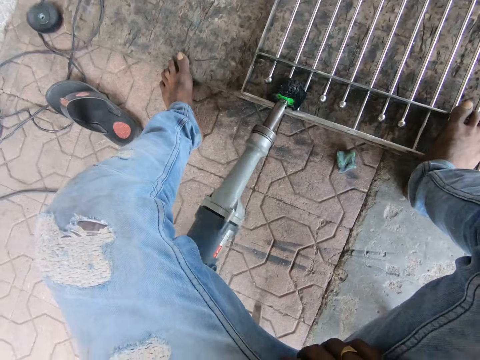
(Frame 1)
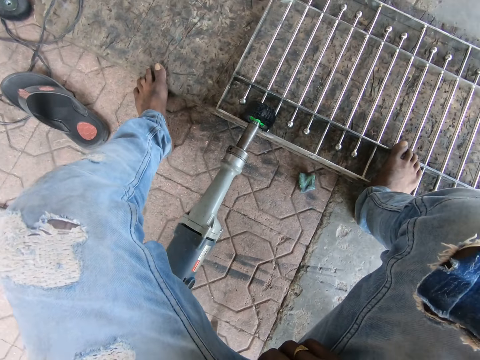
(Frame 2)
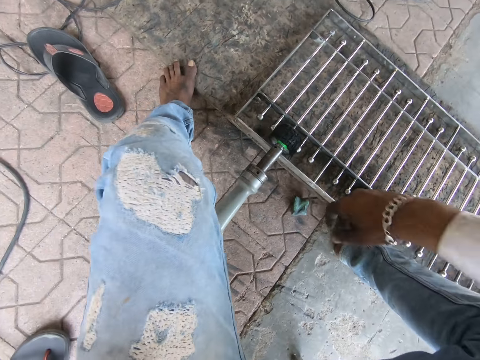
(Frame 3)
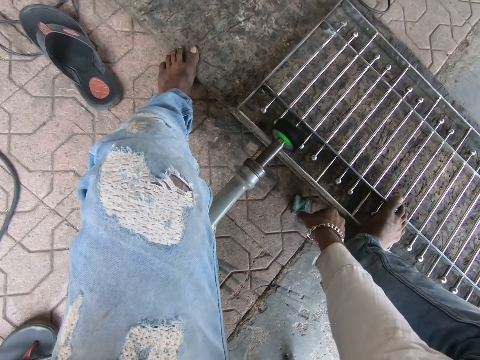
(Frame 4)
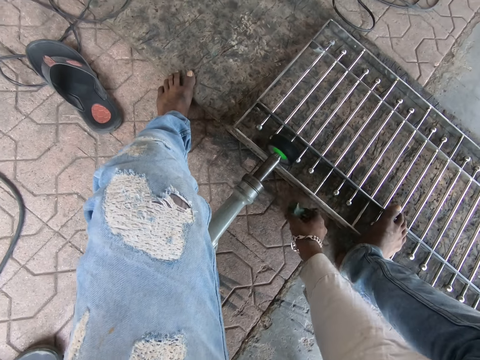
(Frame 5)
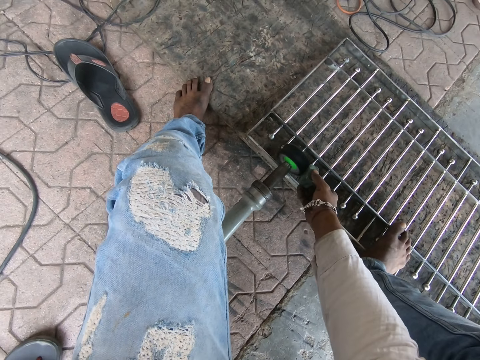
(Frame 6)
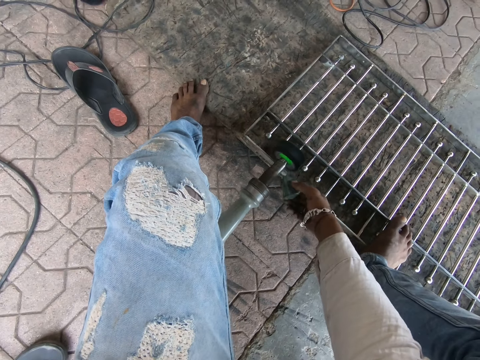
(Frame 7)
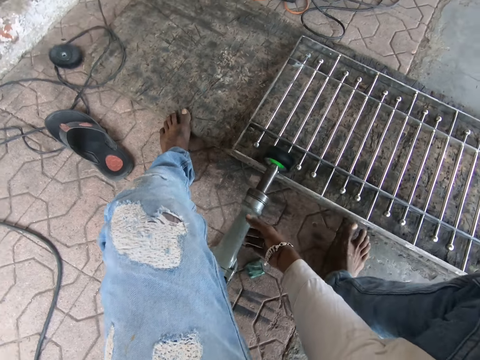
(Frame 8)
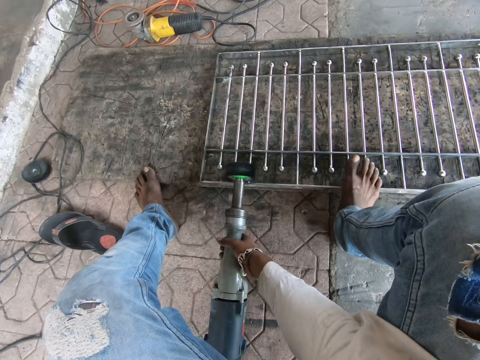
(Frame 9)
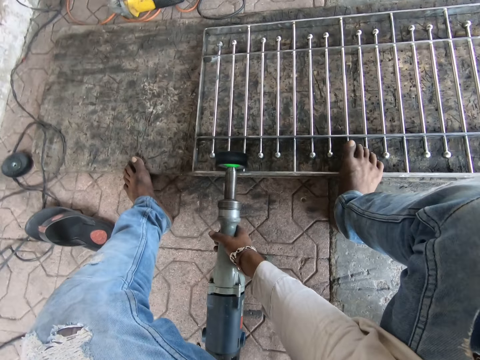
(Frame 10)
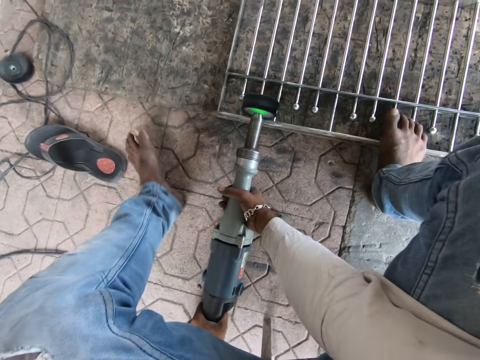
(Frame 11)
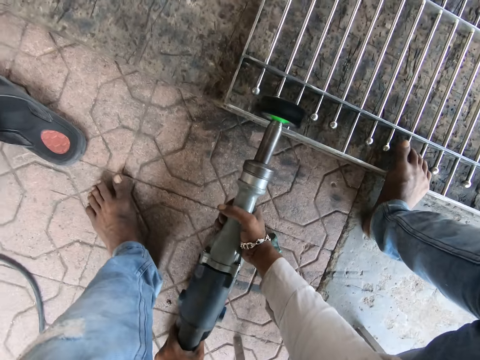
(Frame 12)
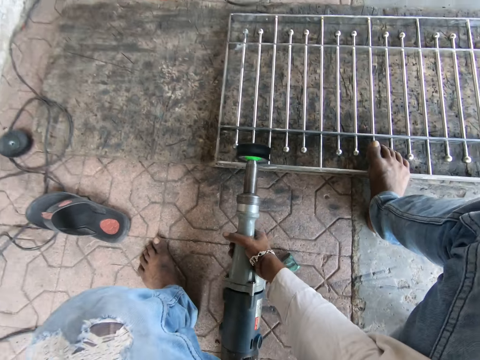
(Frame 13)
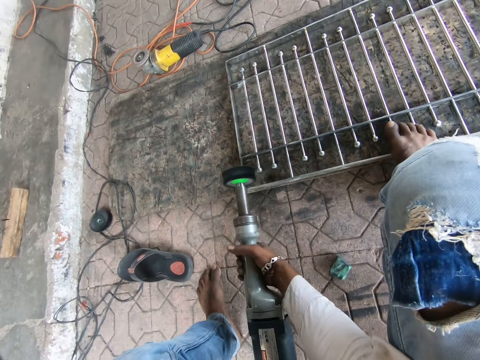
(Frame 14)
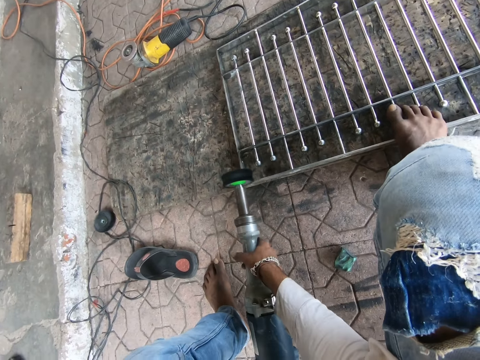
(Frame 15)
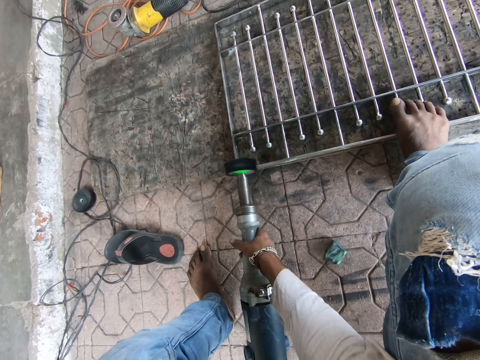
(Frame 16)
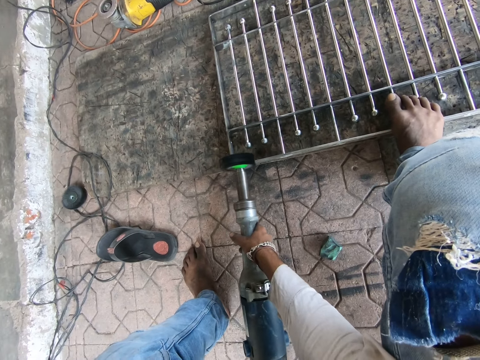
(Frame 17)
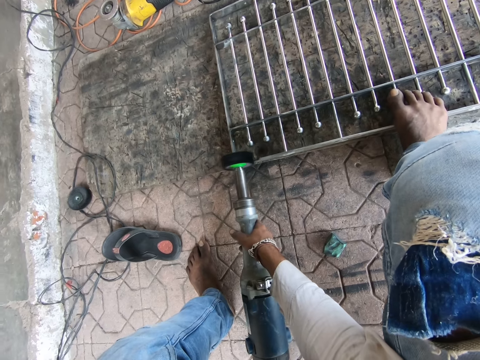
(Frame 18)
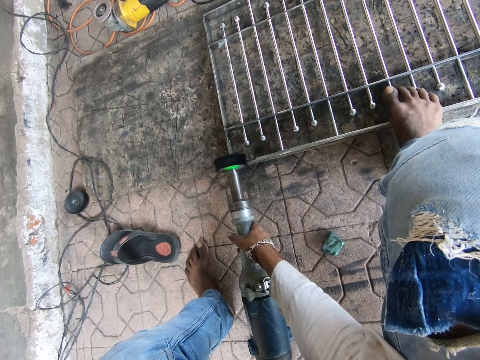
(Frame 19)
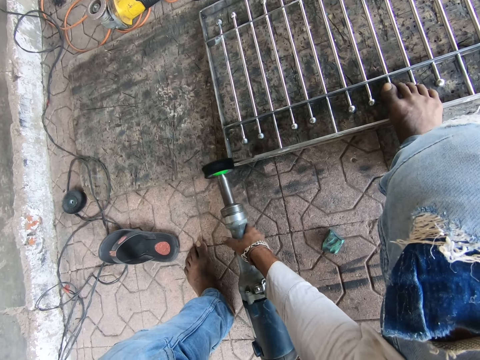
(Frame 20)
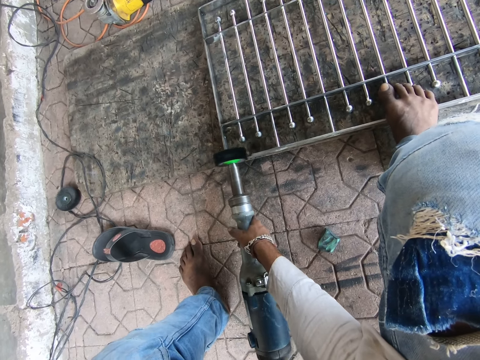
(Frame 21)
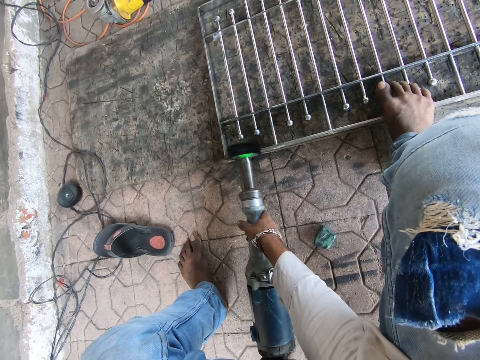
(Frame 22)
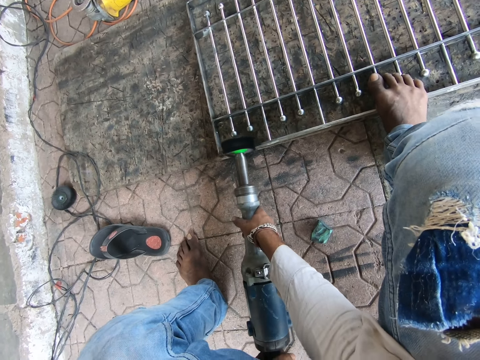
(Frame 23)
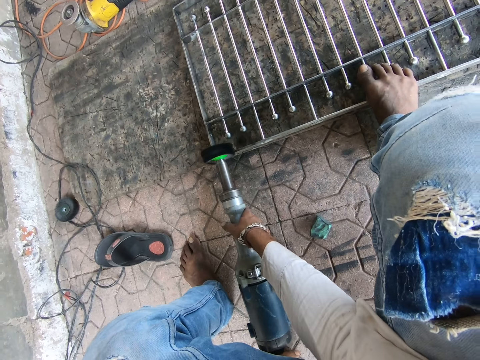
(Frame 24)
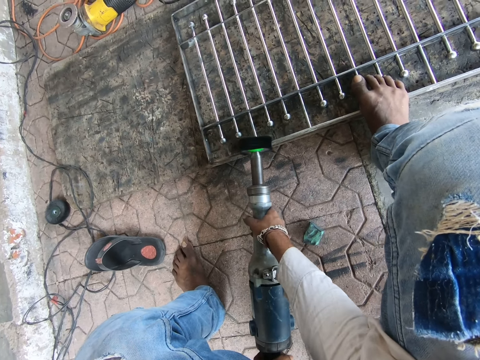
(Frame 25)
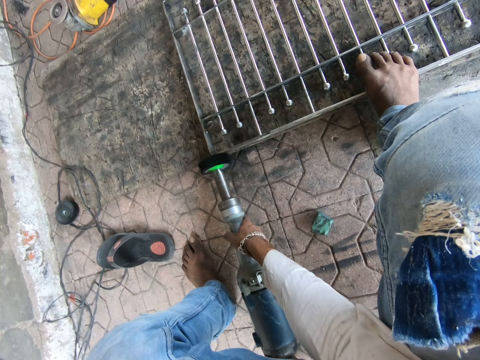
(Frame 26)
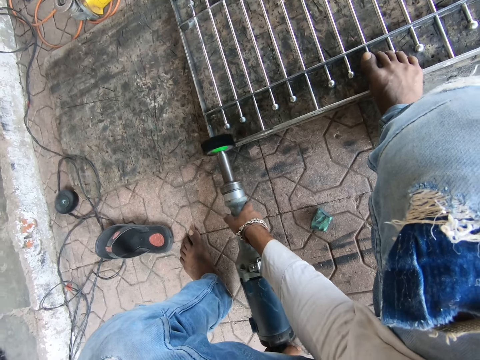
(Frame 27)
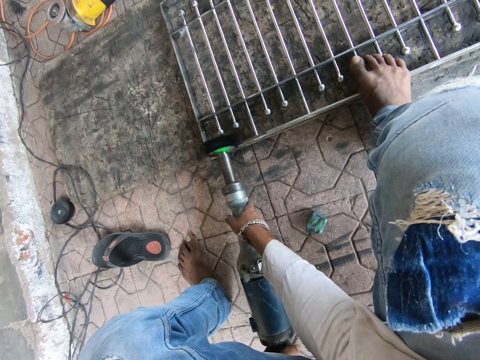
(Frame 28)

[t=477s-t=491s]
The camera wearer moves the angle grinder on the burglarproof with his left hand. He holds the polisher. He picks the pan from the ground with his right hand. He puts something on the polisher. He polishes the pan on the angle grinder with his right hand. He drops the pan in his right hand on the ground. He carries the angle grinder with his hands. He holds the polisher with both hands. He moves his leg. He polishes the burglarproof on the wooden platform with the angle grinder in his hands. He turns the polisher. He polishes the metal.

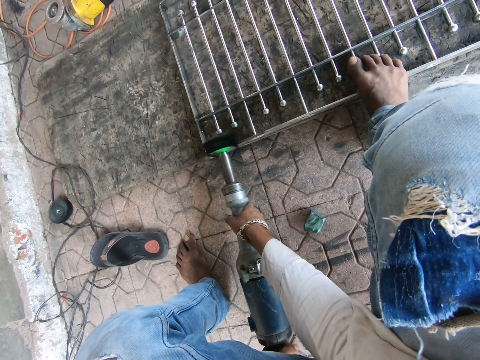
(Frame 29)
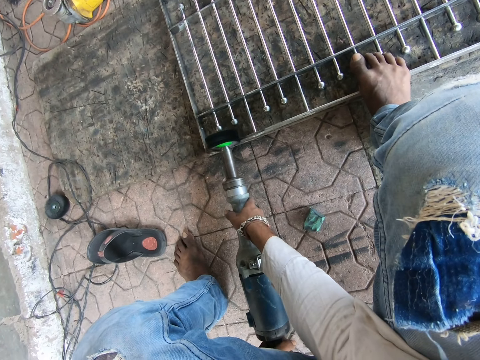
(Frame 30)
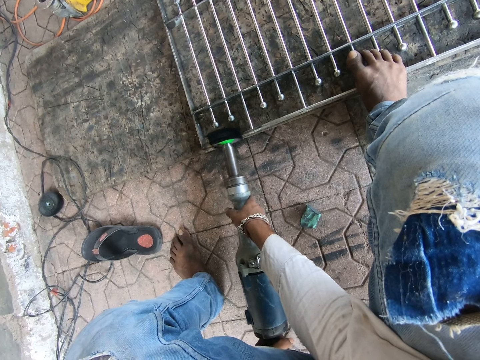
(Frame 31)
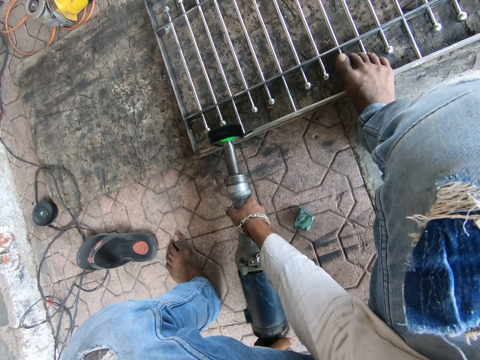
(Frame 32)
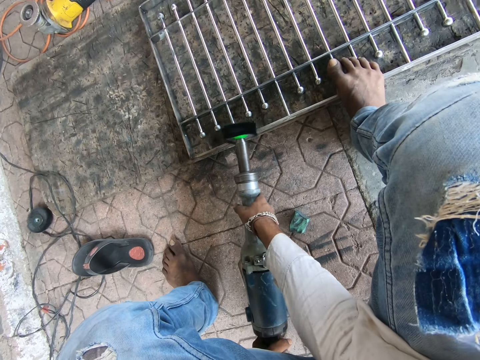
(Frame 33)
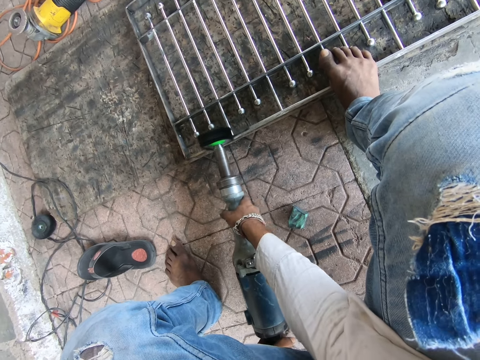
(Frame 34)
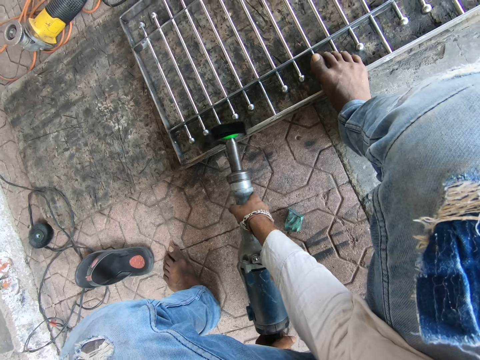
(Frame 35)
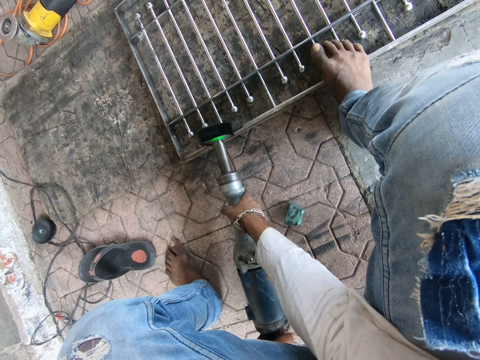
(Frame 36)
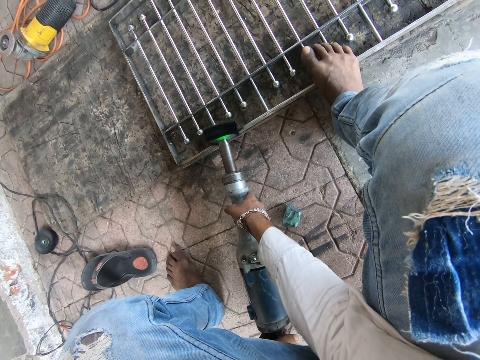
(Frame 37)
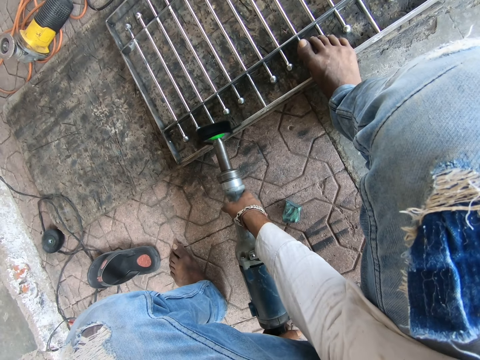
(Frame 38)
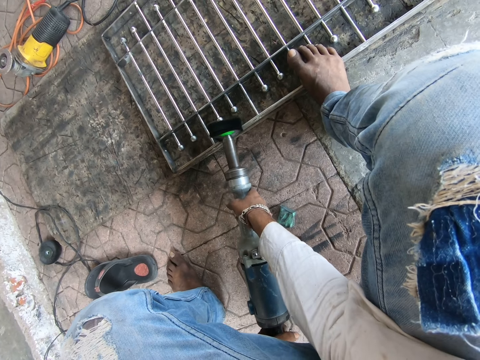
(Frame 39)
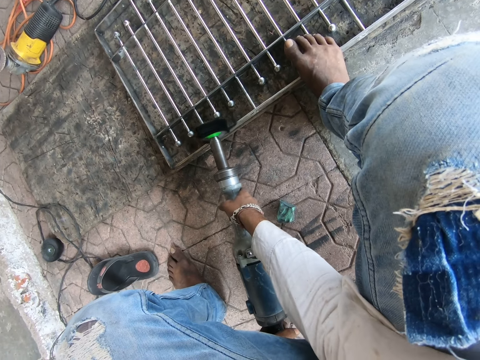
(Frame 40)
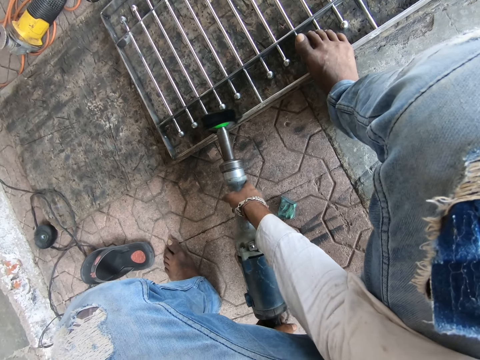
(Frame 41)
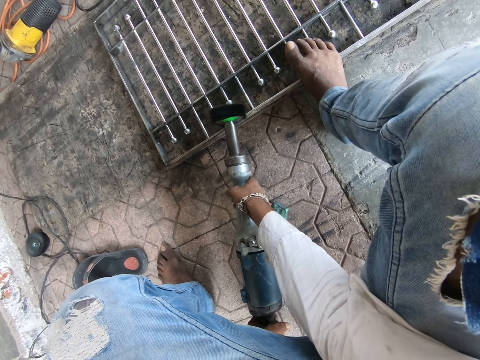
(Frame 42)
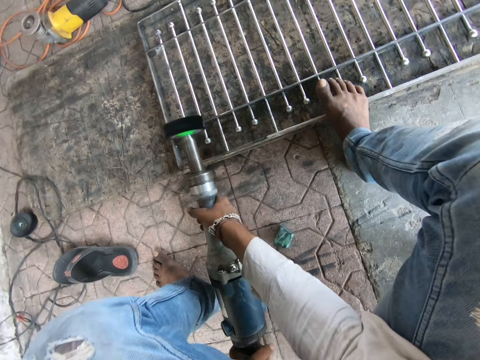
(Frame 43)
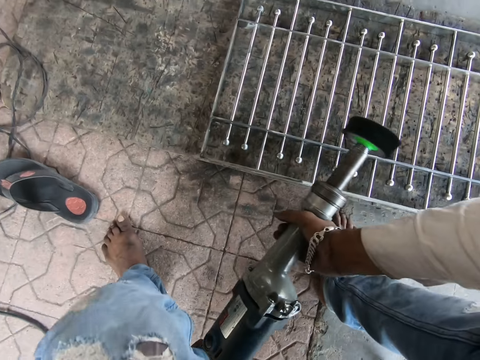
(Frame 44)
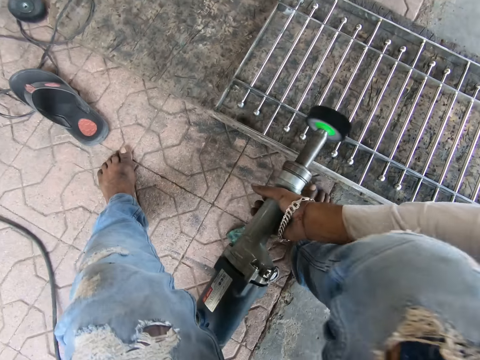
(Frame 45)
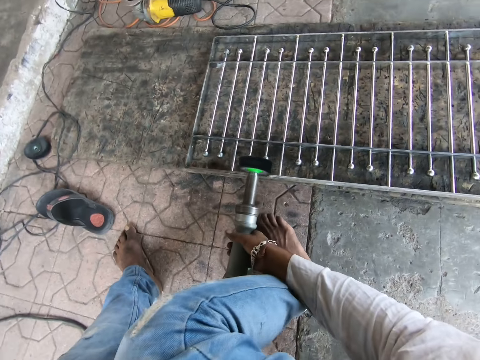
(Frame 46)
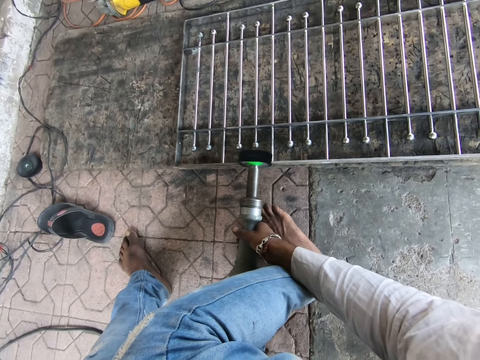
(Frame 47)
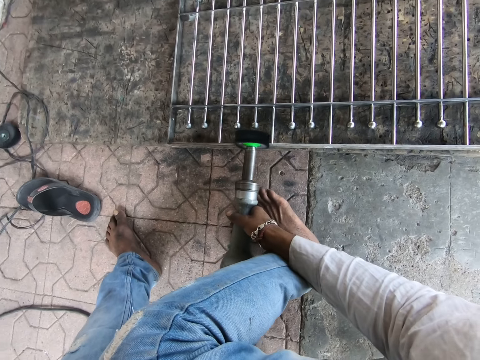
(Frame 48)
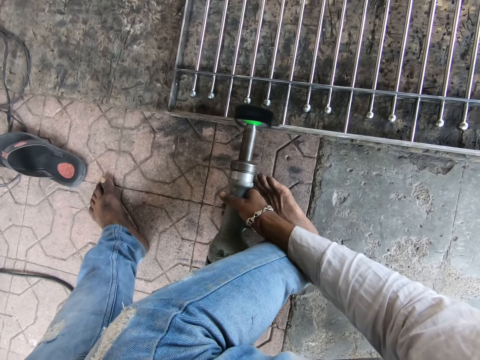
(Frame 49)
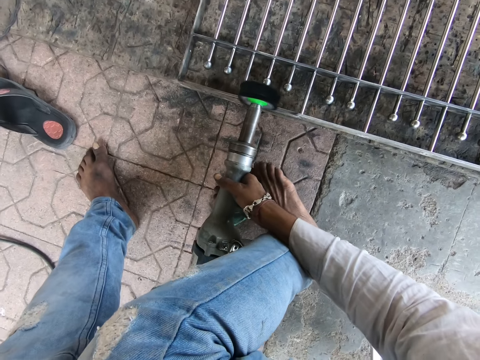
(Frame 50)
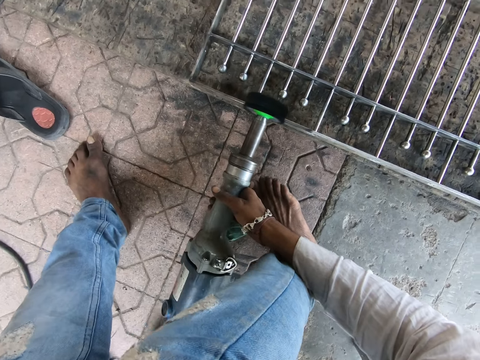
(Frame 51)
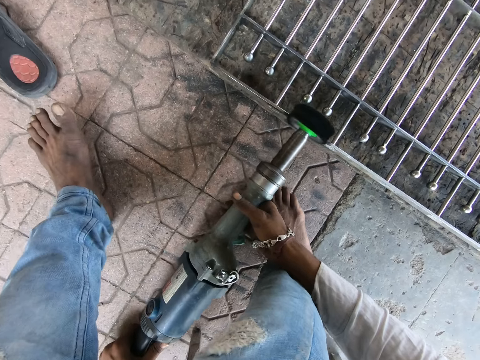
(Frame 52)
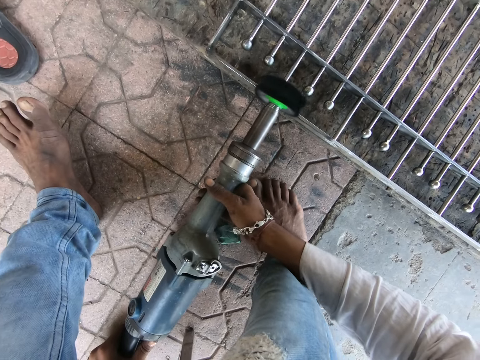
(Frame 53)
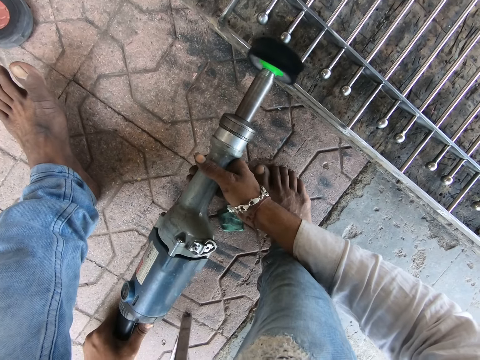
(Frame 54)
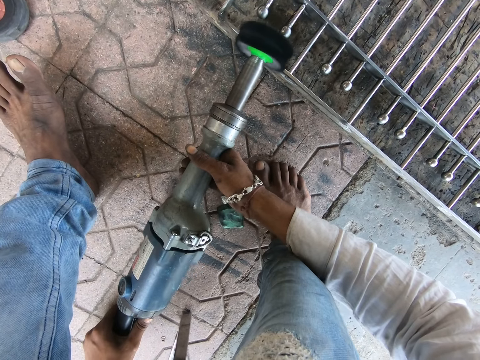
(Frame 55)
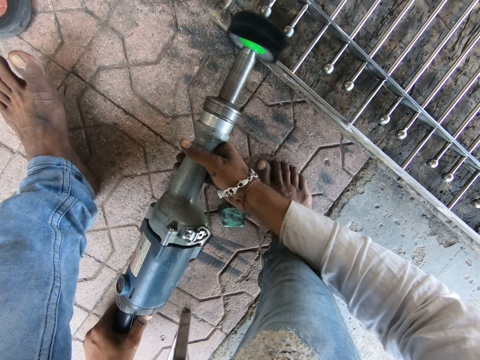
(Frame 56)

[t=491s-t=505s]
The camera wearer moves. They polish metal.
